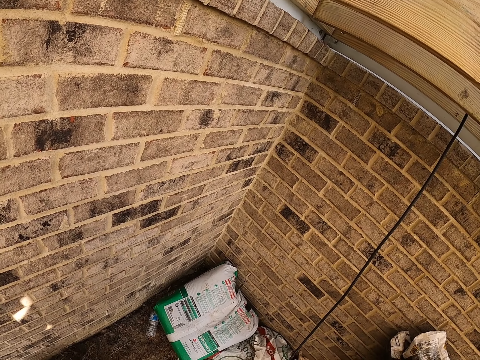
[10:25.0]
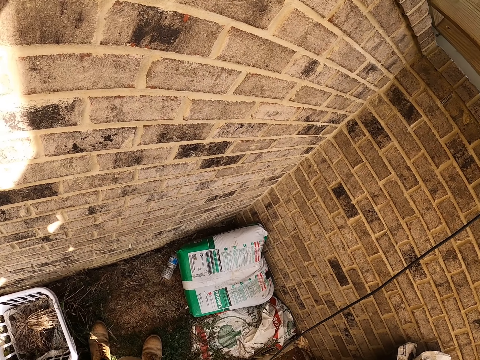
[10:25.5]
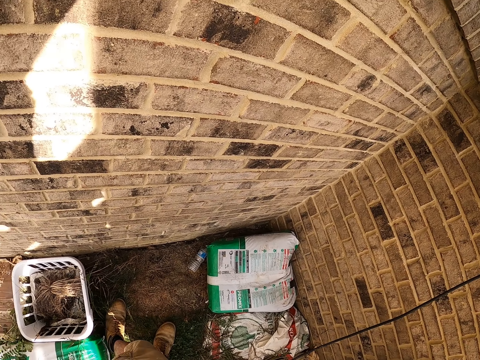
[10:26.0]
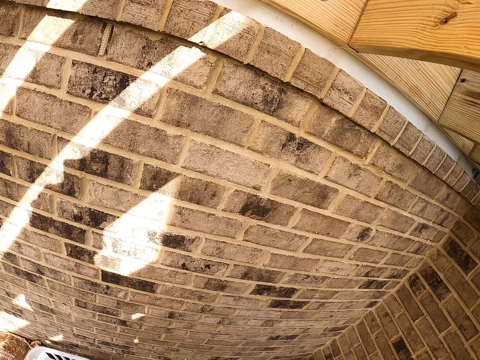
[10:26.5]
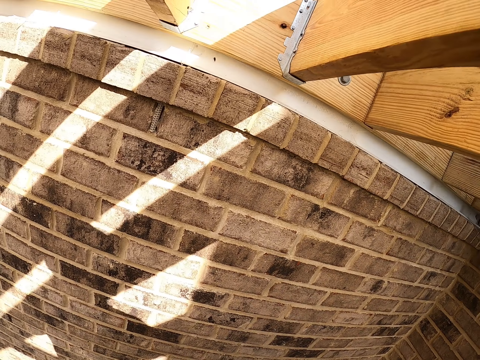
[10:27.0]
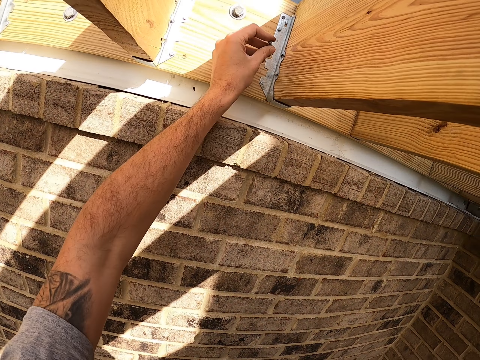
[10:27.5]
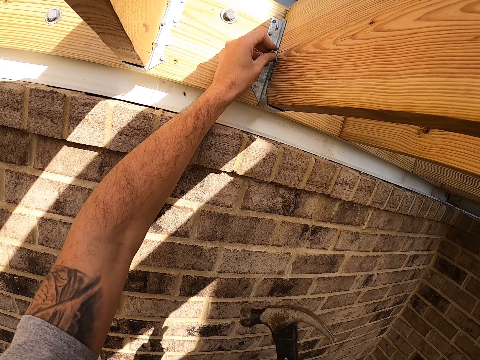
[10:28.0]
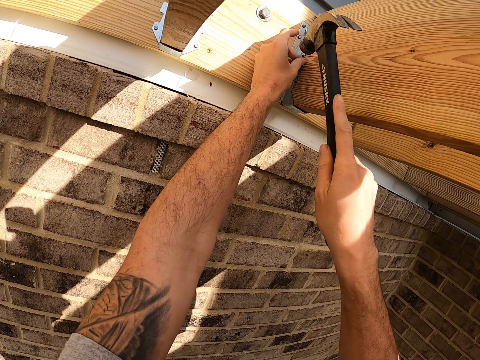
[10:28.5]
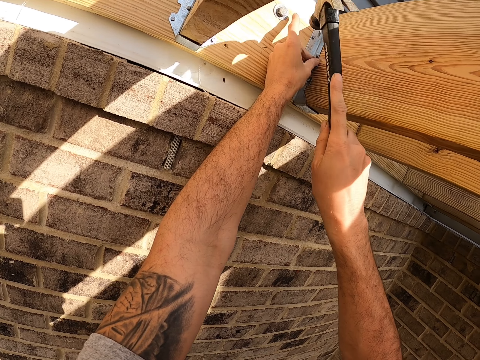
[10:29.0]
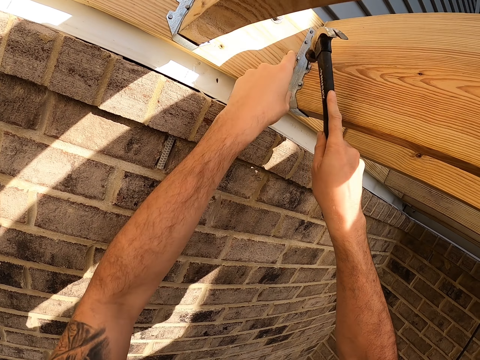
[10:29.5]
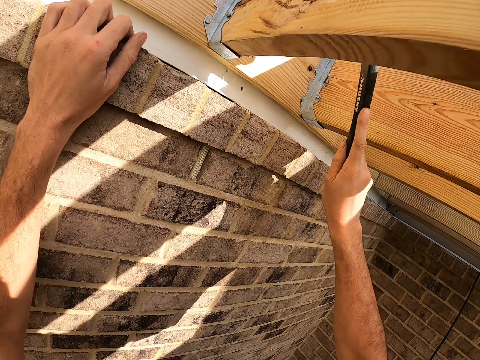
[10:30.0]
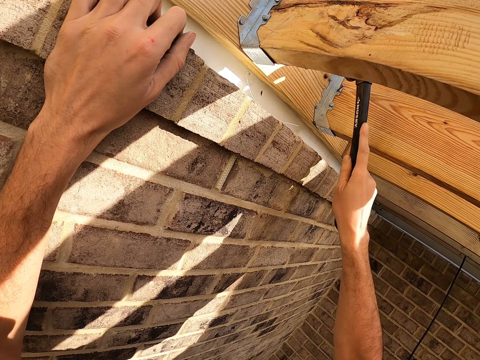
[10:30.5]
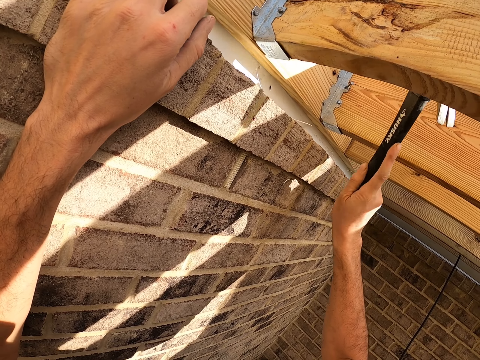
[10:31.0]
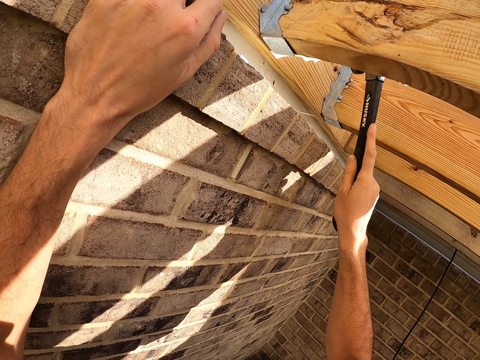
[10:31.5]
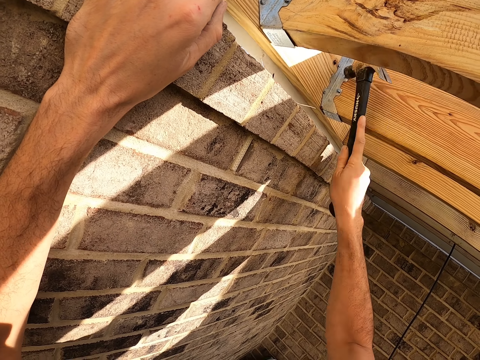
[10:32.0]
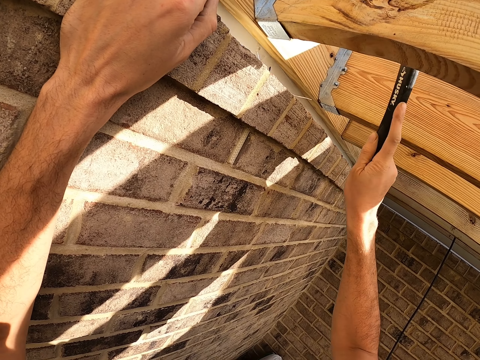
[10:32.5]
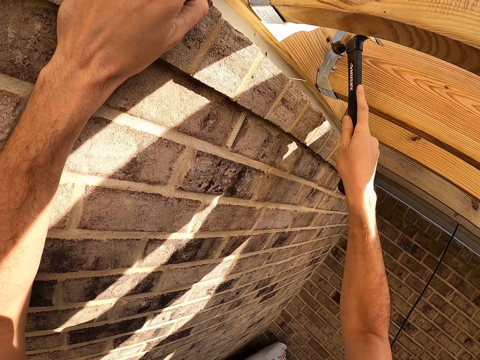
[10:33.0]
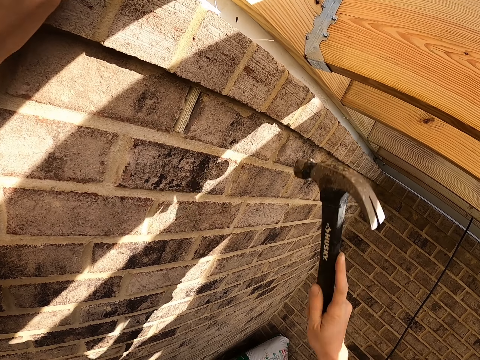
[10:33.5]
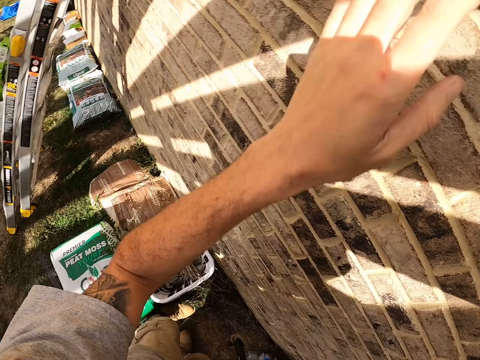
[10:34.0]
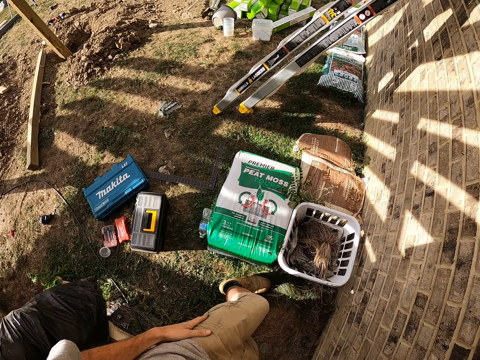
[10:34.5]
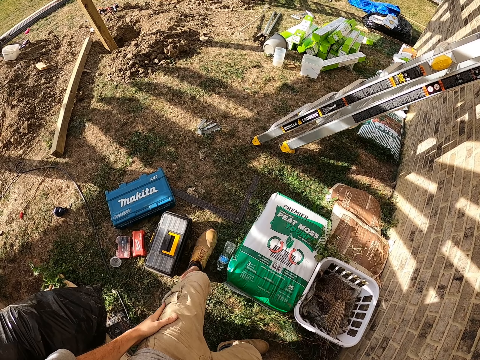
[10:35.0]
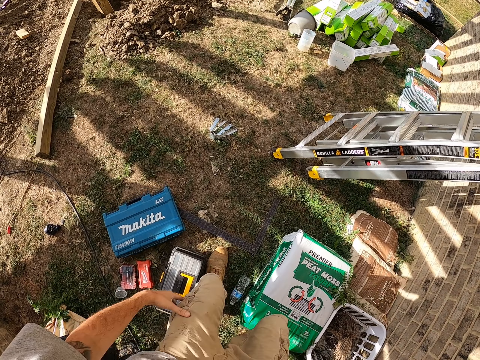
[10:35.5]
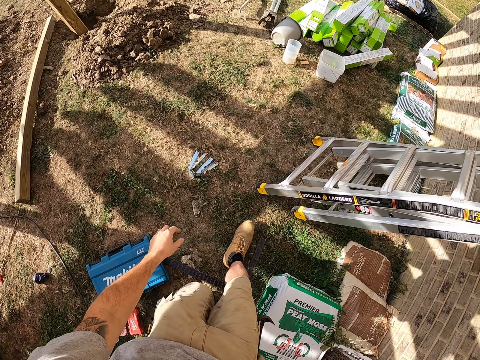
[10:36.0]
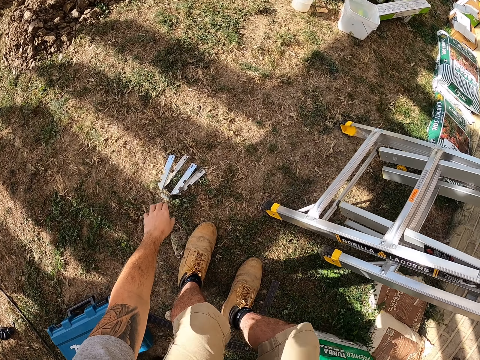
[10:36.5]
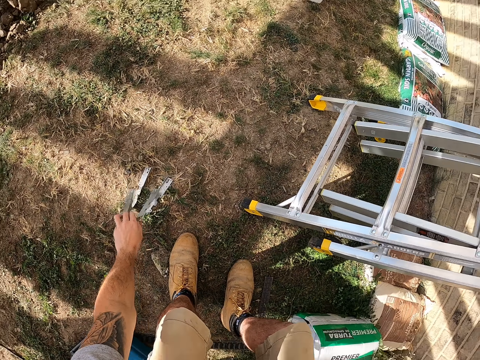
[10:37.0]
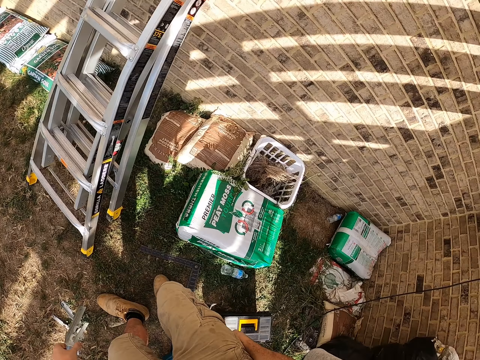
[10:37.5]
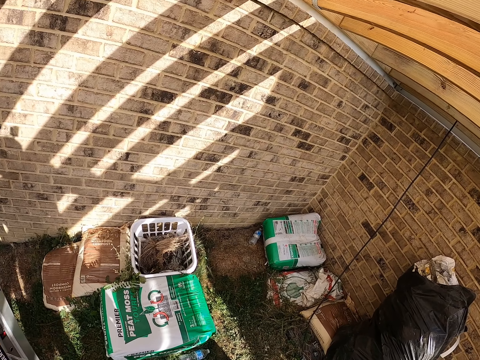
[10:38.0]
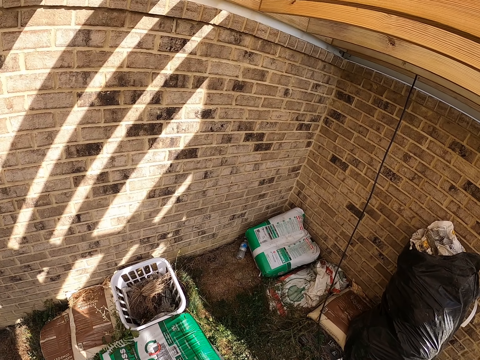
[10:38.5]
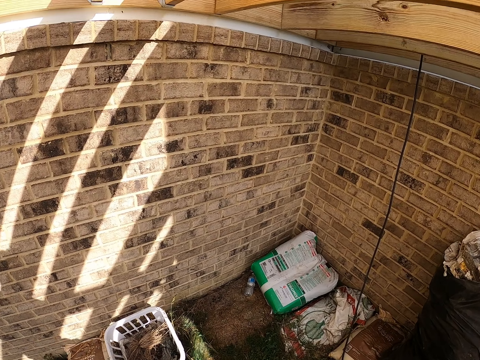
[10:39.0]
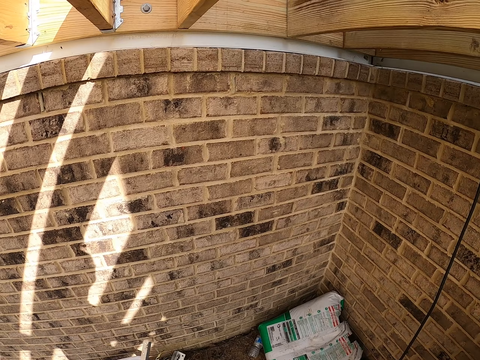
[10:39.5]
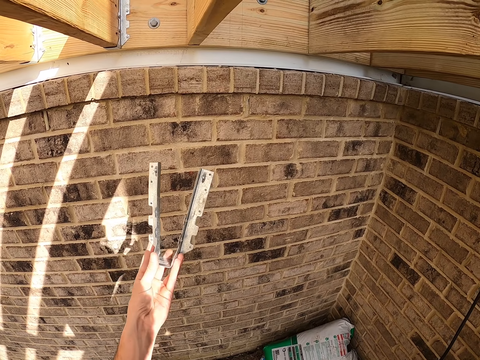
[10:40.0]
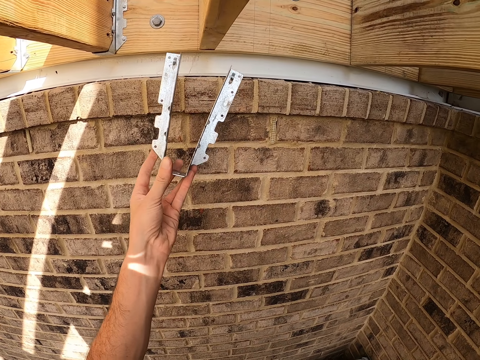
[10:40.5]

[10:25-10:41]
The camera wearer places an iron nail on the wood. He hits the nail with the hammer. He walks around the construction site. He picks up a mounting bracket or door hinge with his left hand. He walks around the construction site.

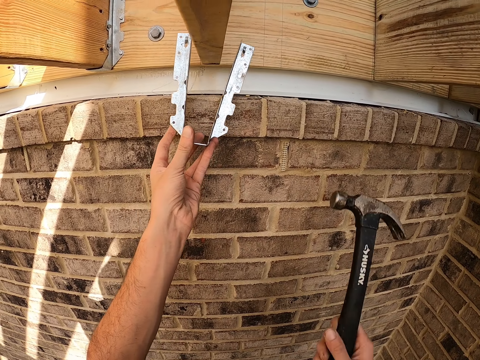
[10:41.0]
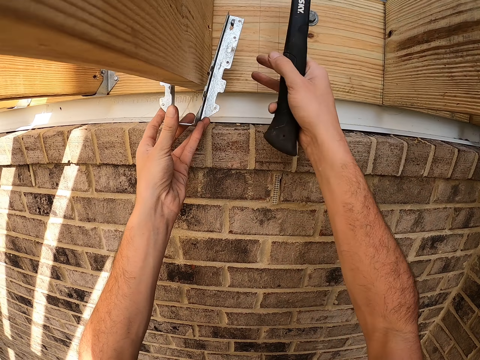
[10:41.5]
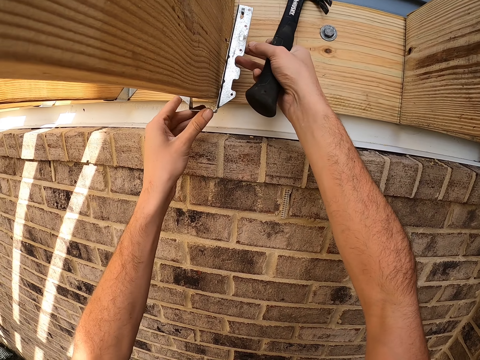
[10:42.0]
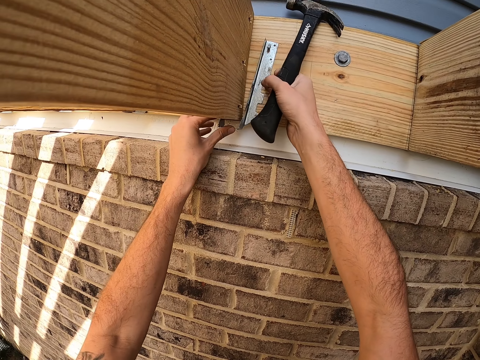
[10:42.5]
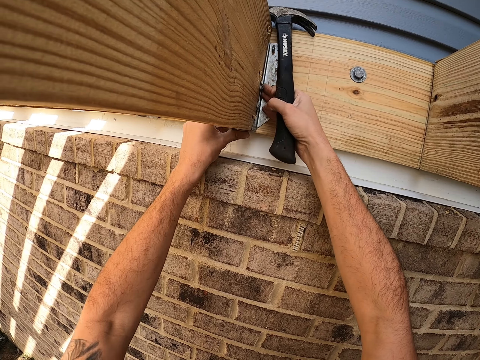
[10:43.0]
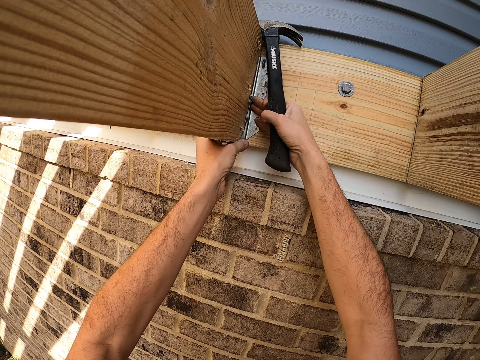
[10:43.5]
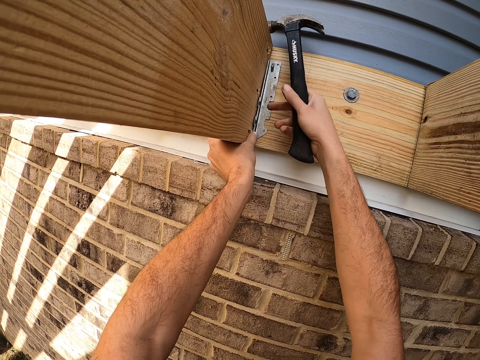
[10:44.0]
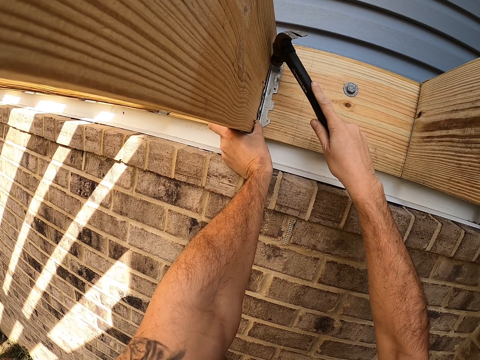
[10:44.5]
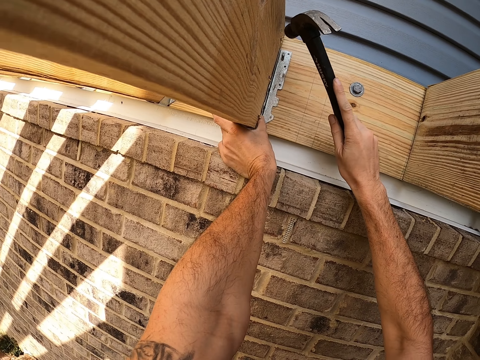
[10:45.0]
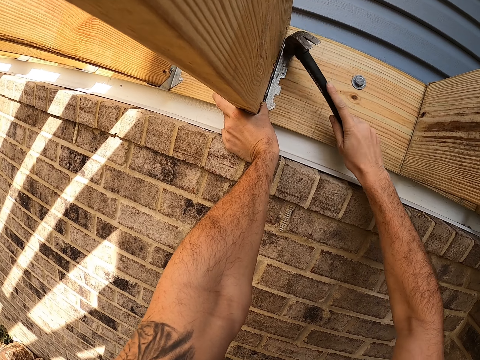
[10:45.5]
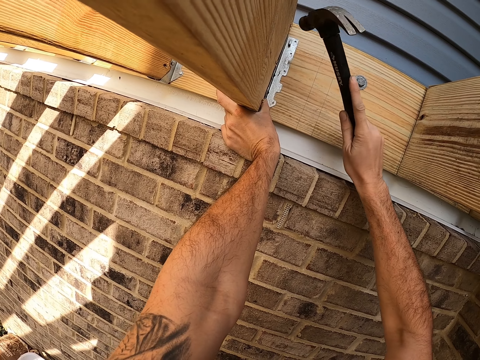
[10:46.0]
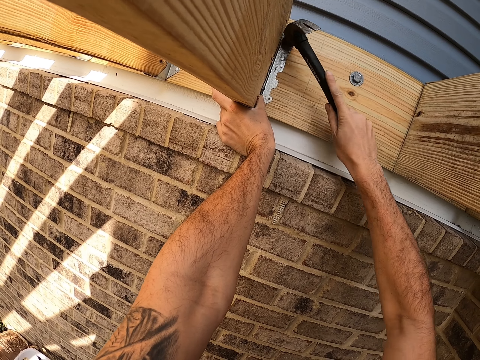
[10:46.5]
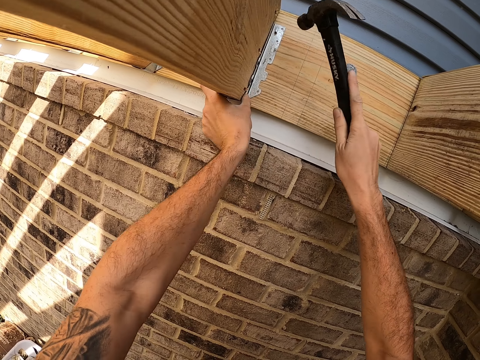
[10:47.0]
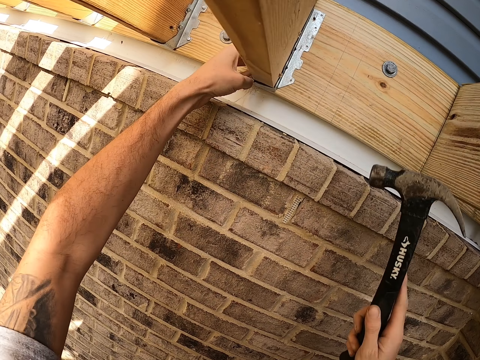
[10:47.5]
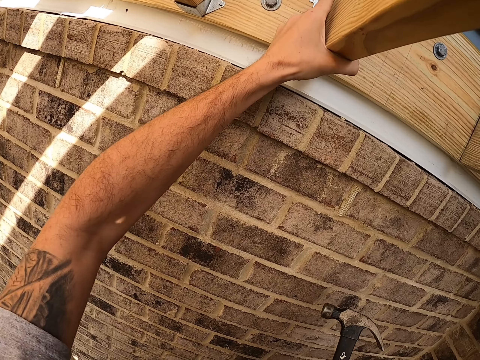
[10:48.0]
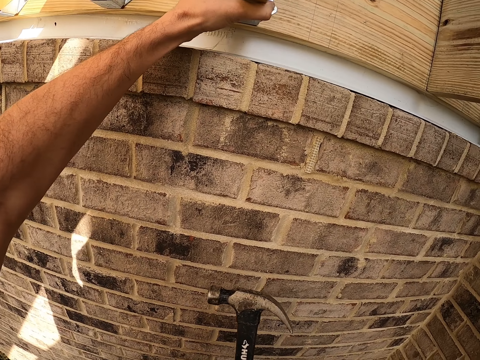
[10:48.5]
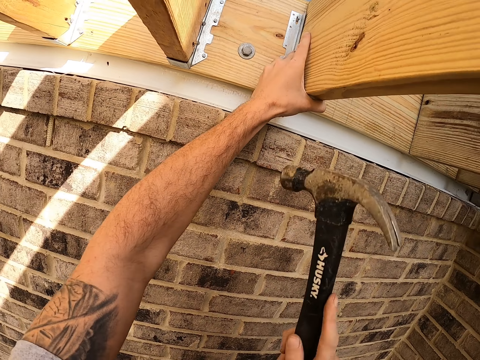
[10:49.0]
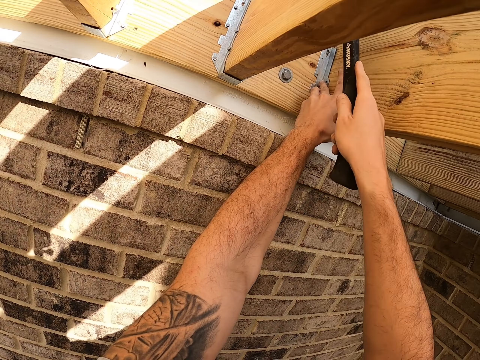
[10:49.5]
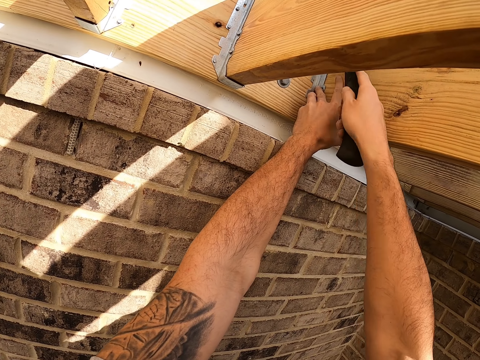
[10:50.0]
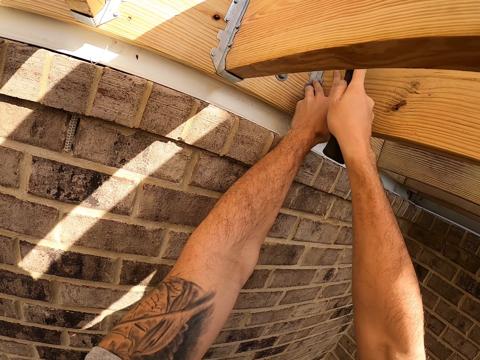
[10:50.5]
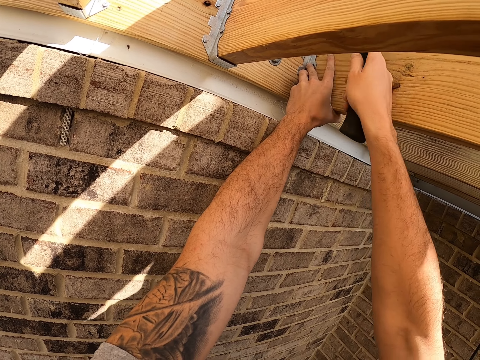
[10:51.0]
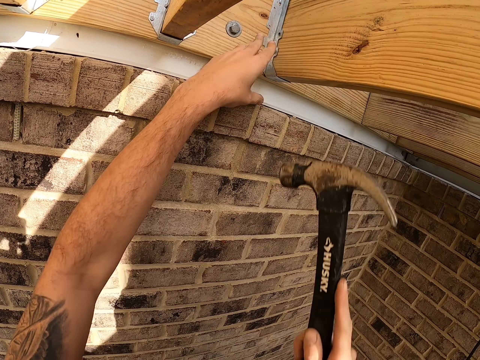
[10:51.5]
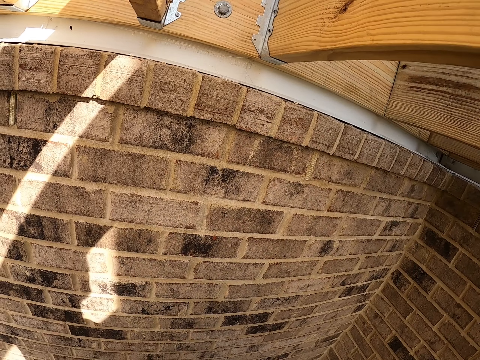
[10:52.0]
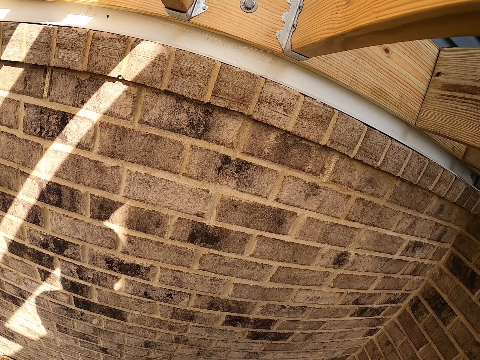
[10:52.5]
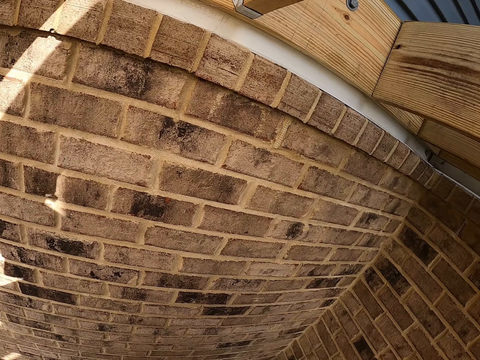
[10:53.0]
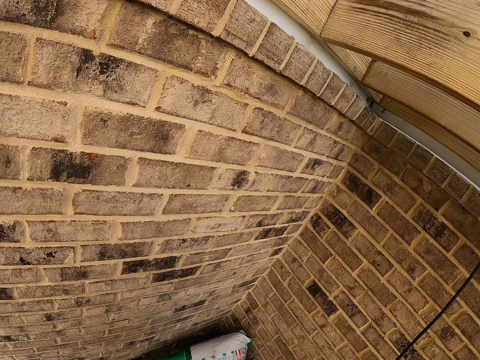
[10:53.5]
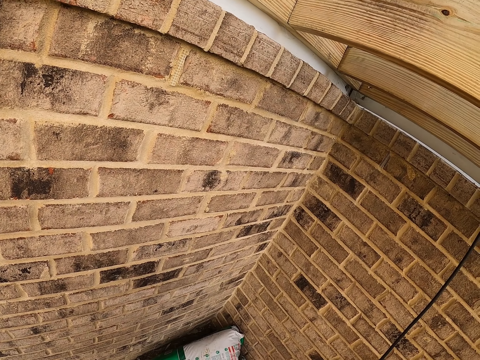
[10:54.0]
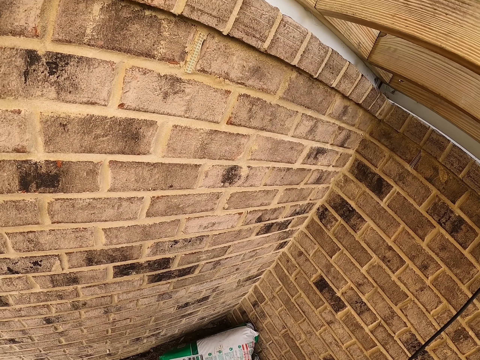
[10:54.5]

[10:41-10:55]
The camera wearer fixes the mounting bracket or door hinge on the wall. They hit the nail on the mounting bracket with a hammer. They hit the door hinge.
